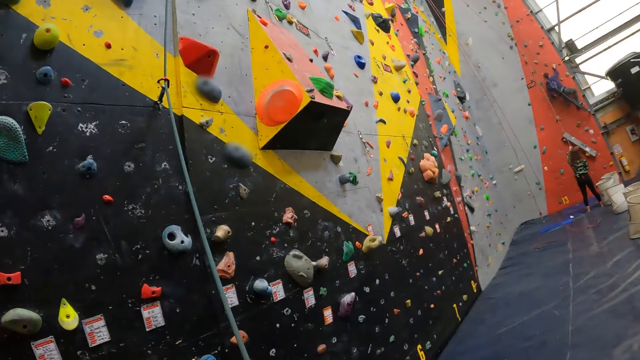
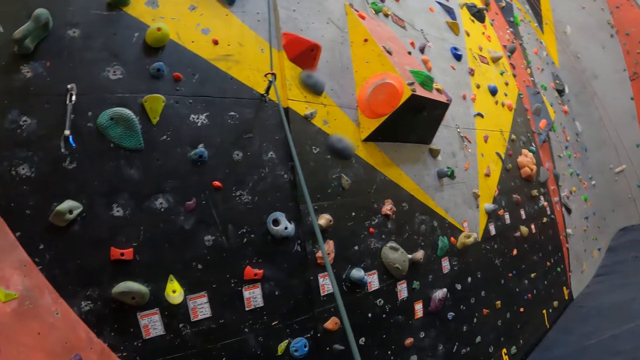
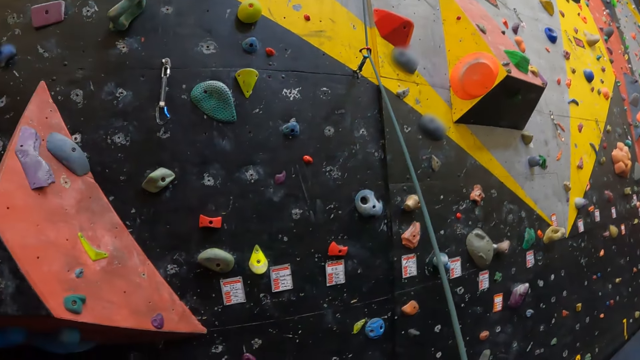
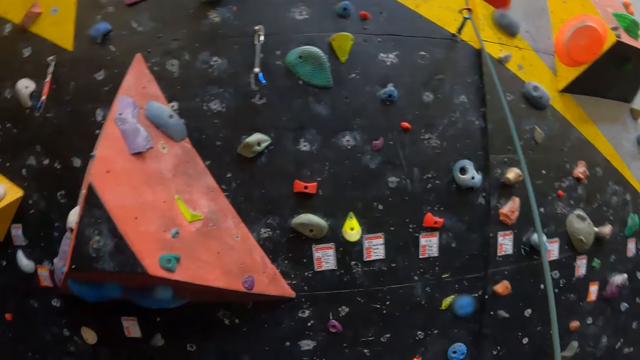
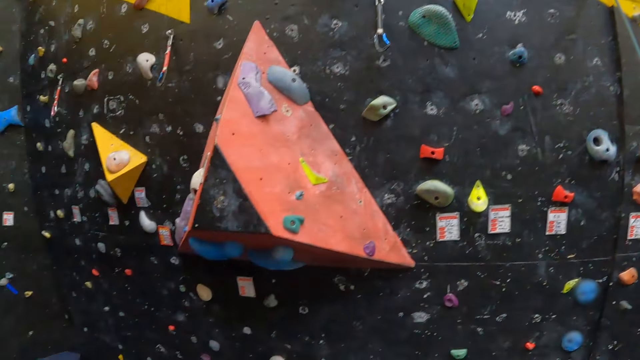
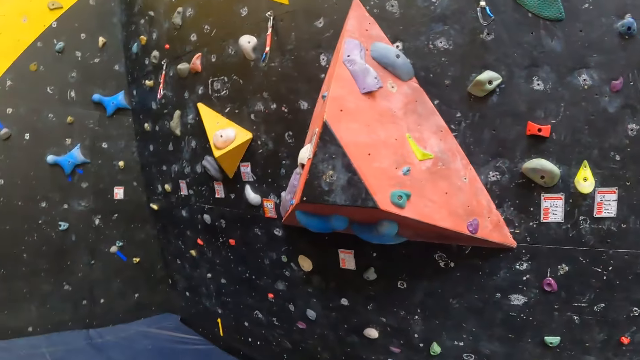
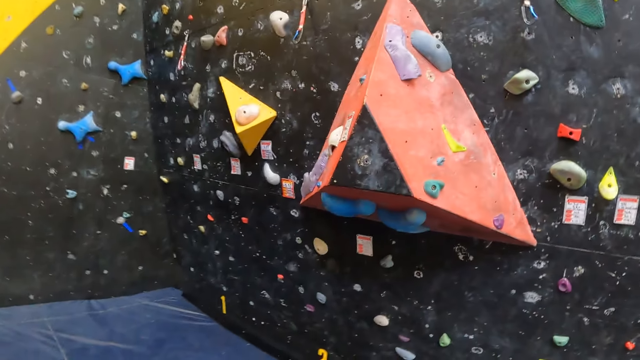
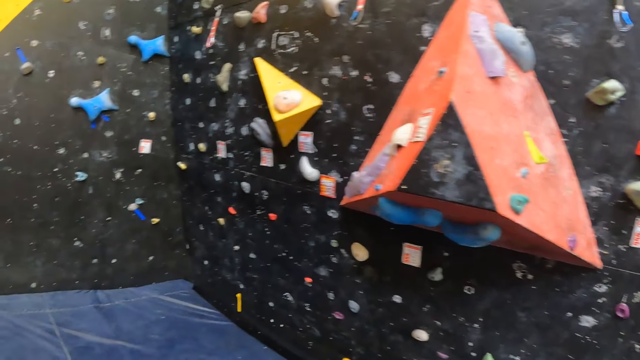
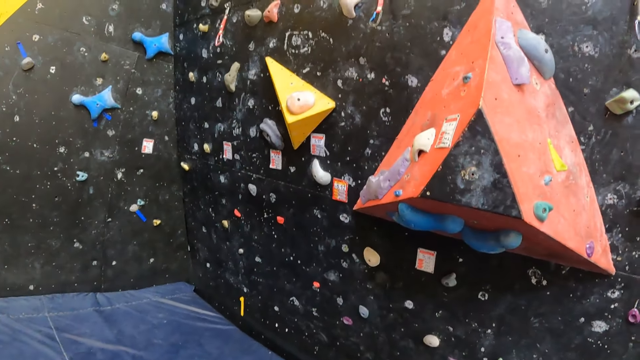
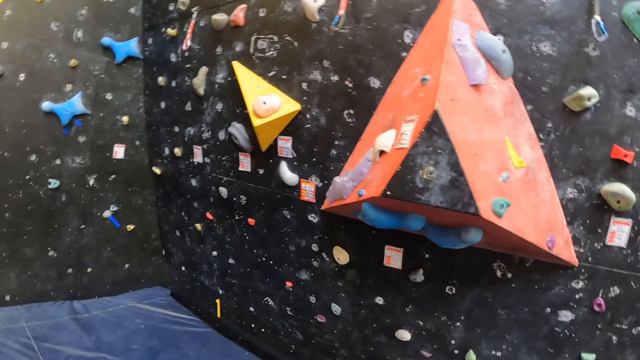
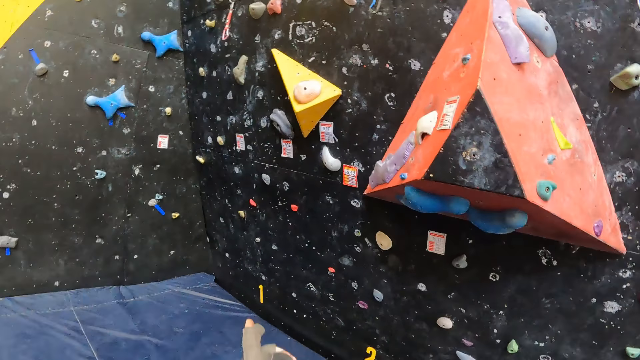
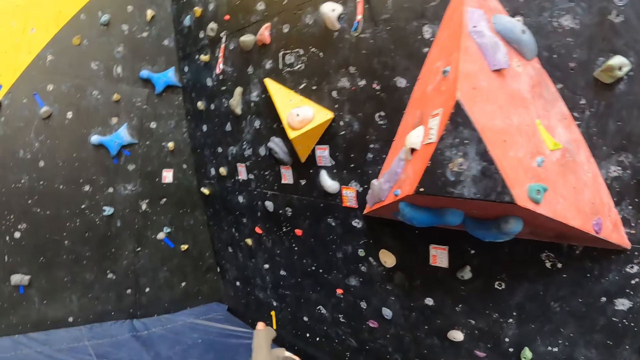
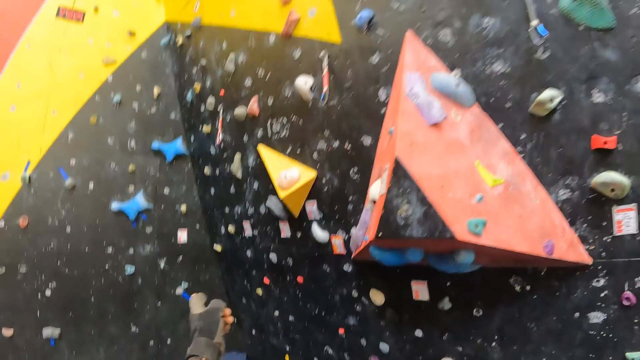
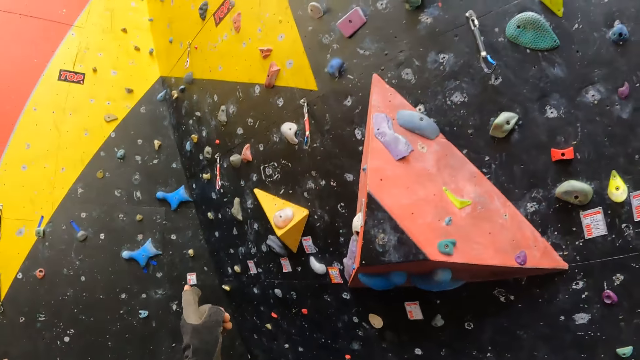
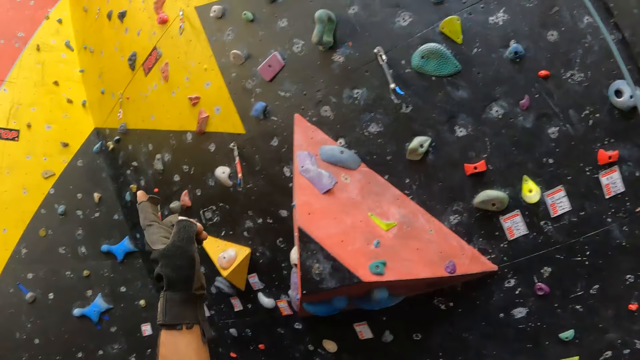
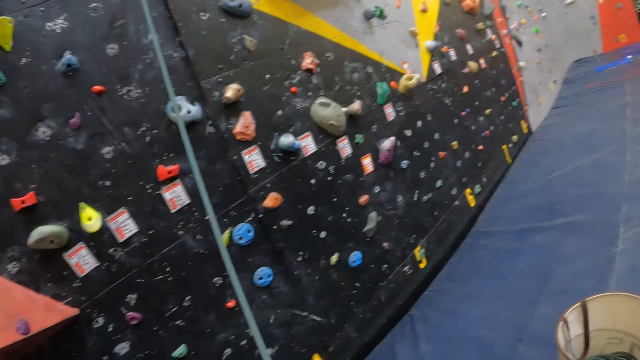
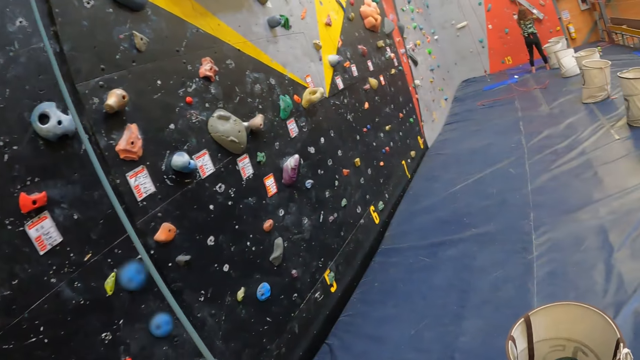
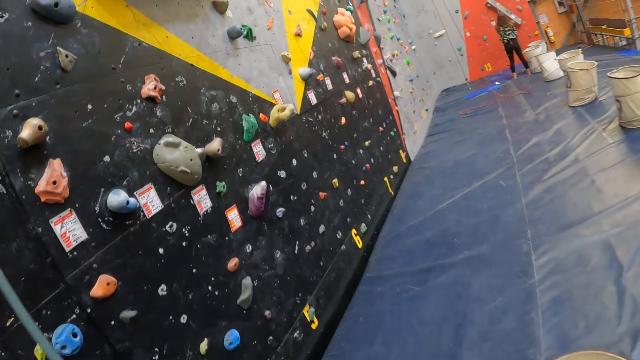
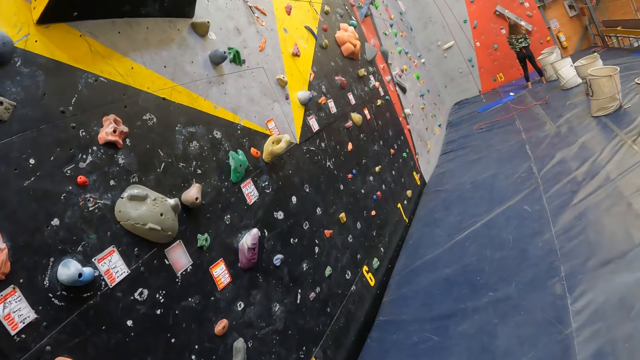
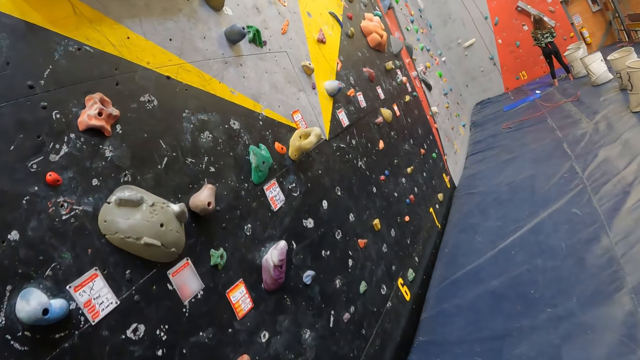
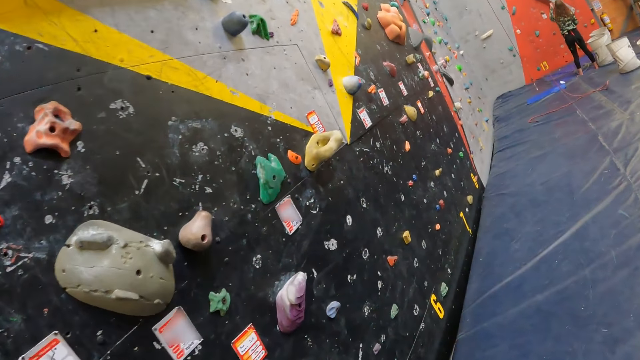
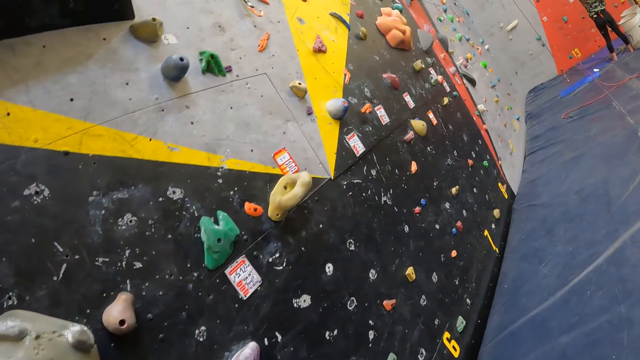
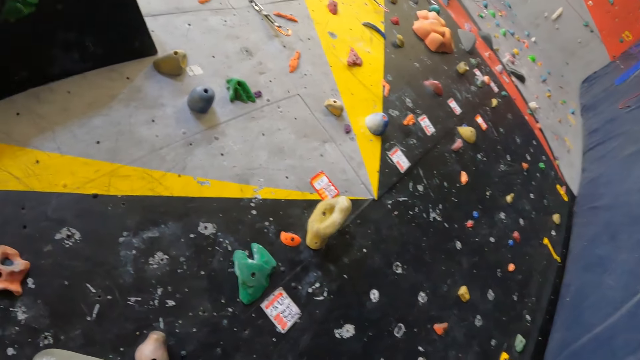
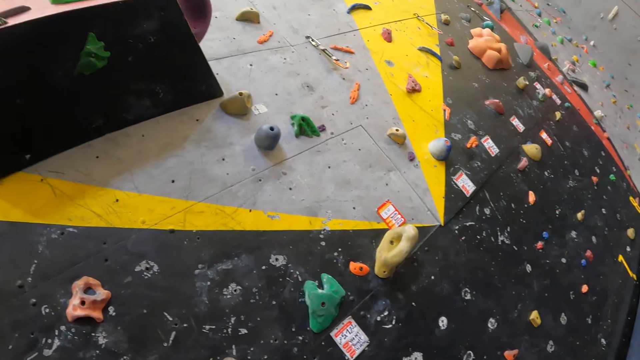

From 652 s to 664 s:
The camera wearer moves a rope. He looks at the bouldering board or climbing wall. He gestures his hand. He looks at the bouldering board. He walks near the climbing wall.

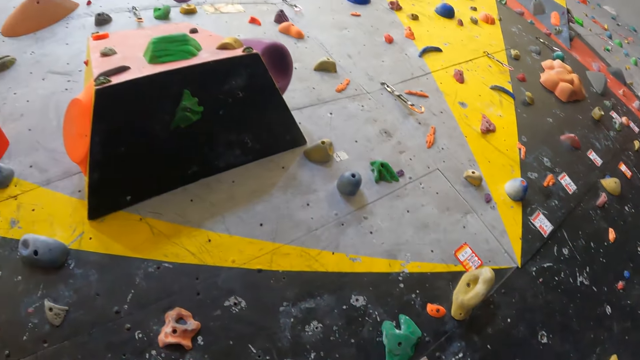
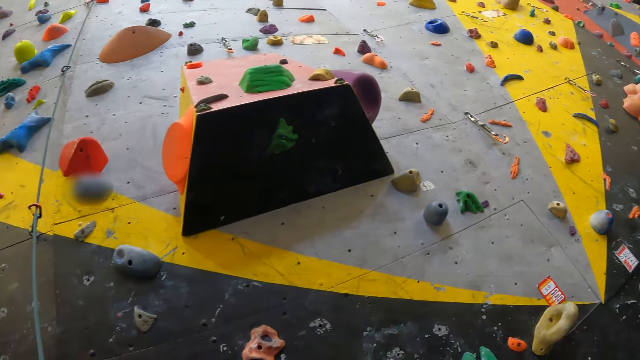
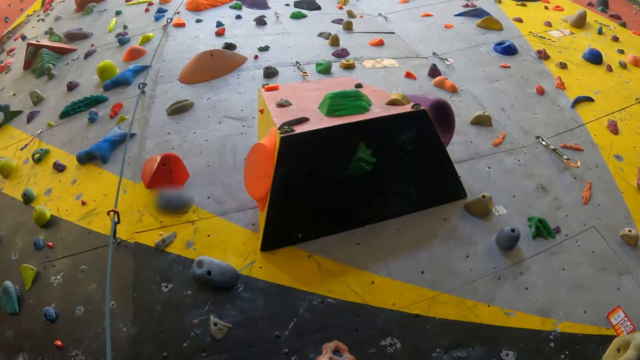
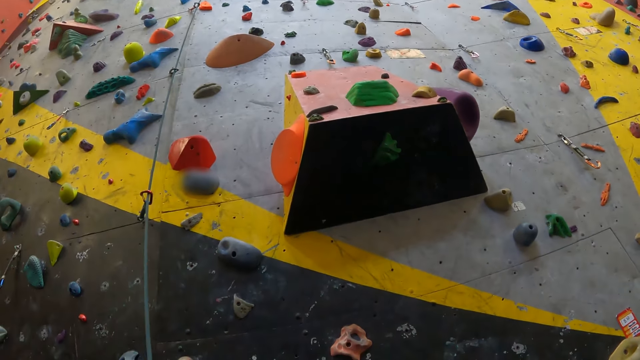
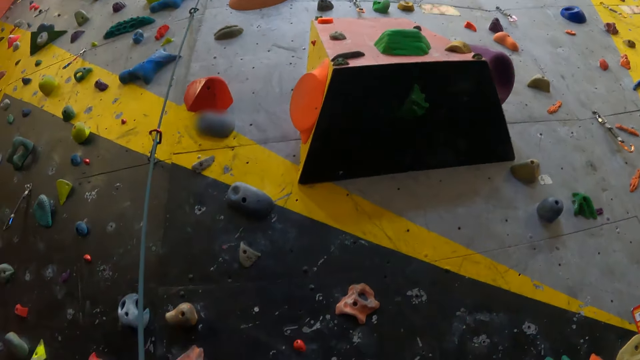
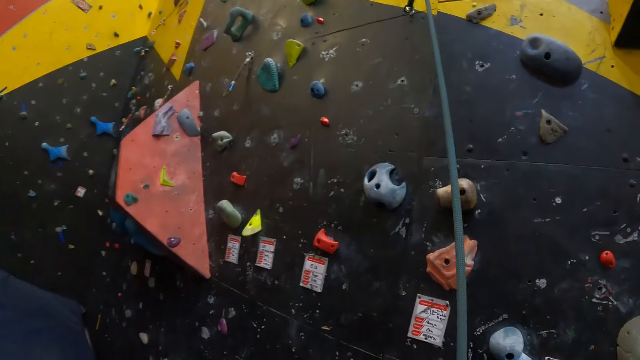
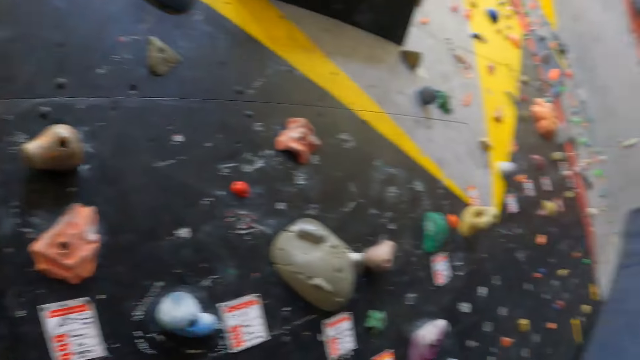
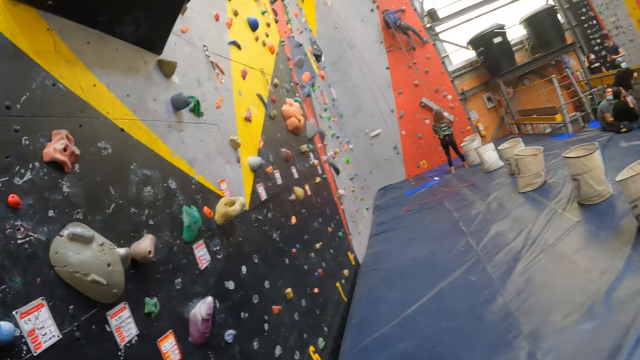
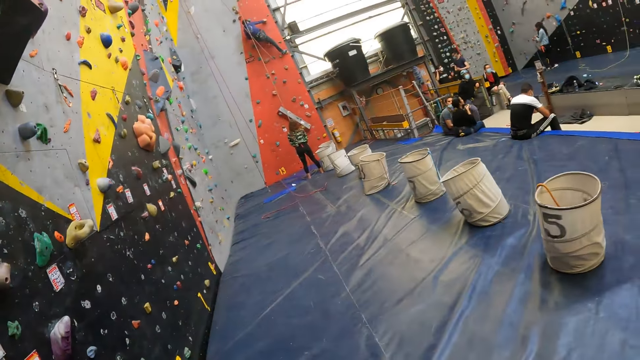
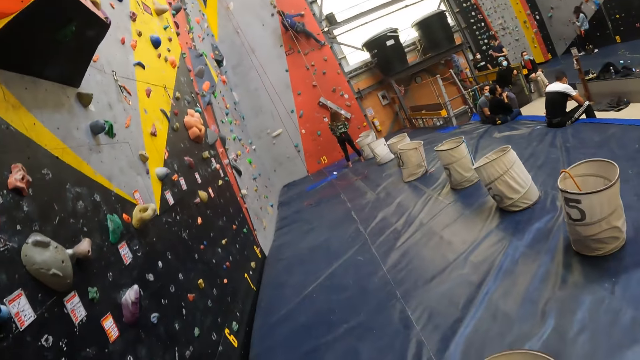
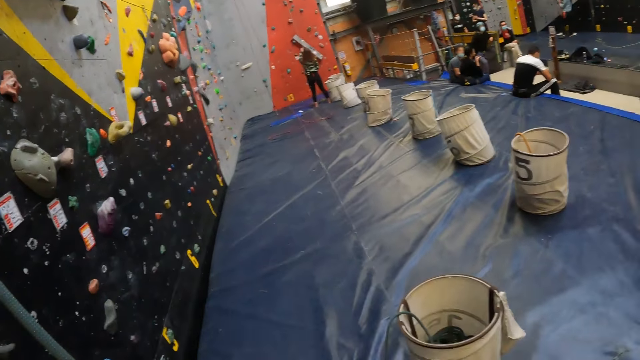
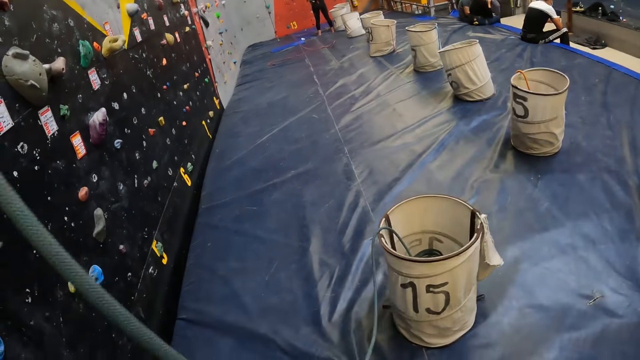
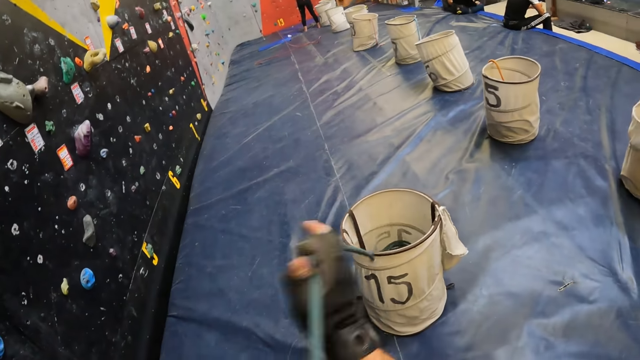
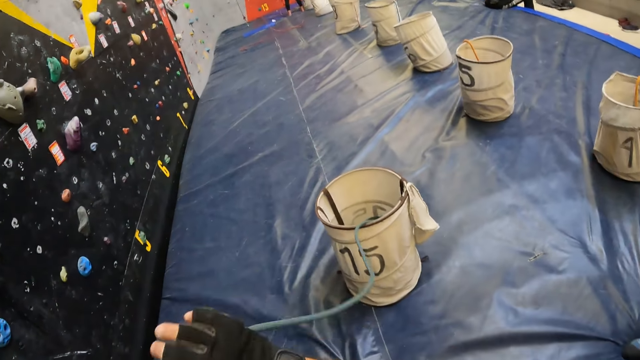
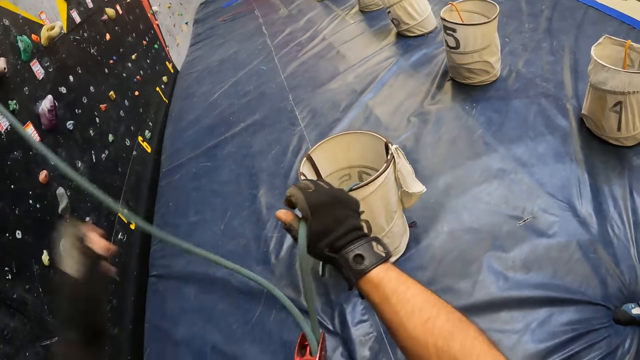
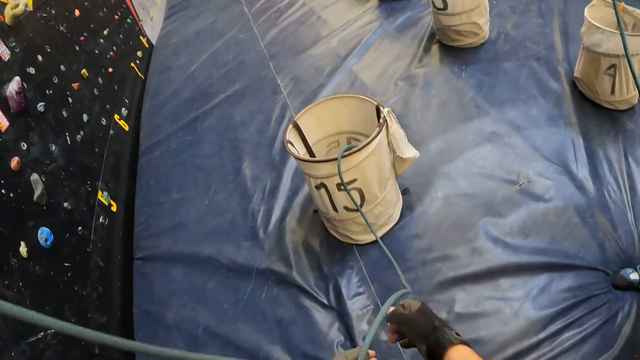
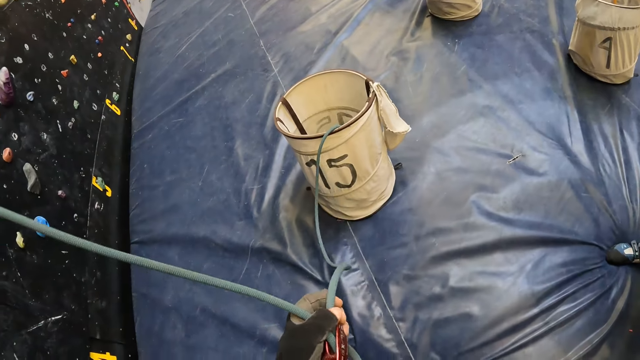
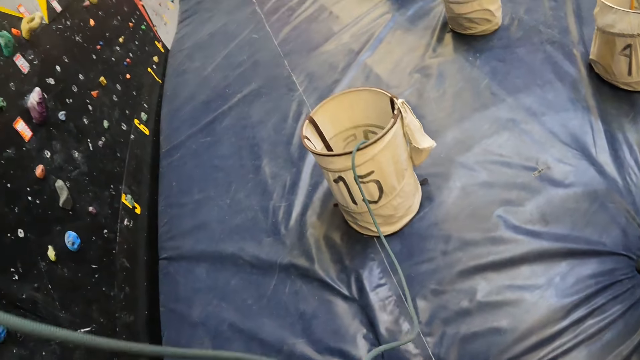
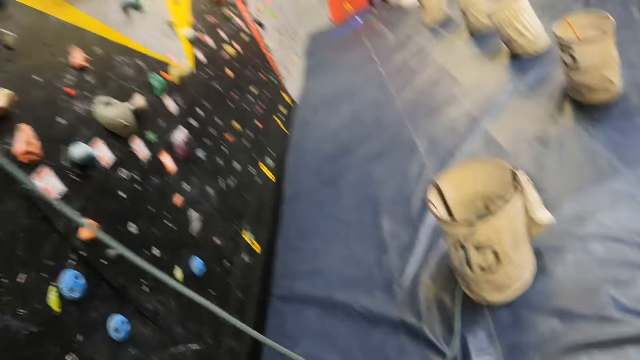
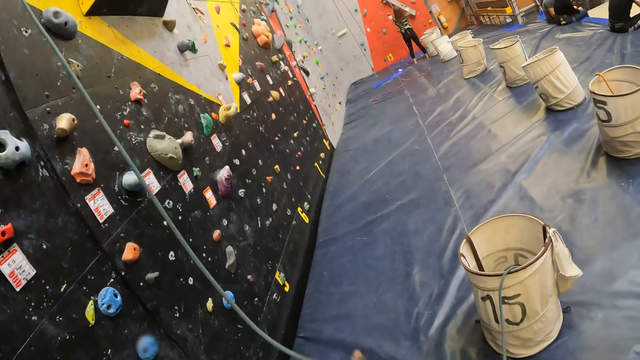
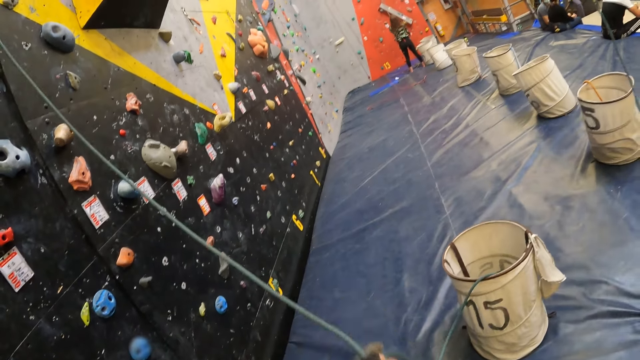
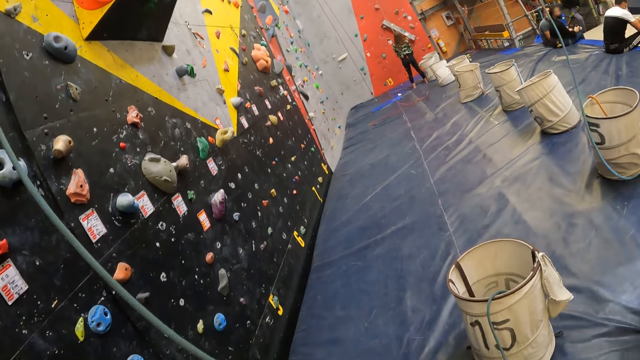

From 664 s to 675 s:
The camera wearer looks at the climbing wall. They look around the room. They look at the floor. They pull the rope. They adjust the rope.
